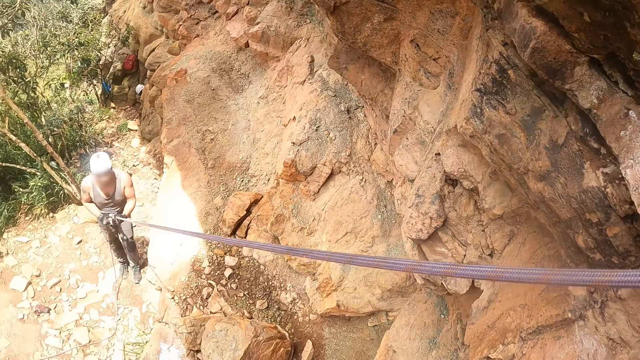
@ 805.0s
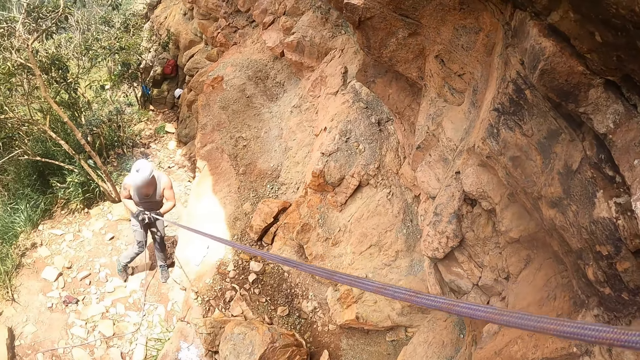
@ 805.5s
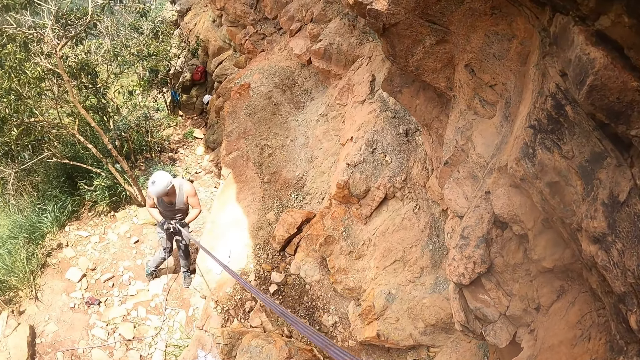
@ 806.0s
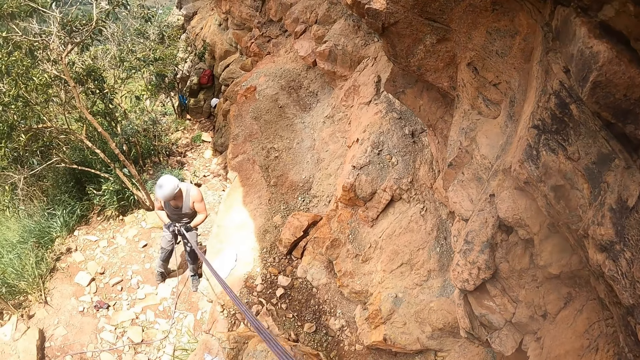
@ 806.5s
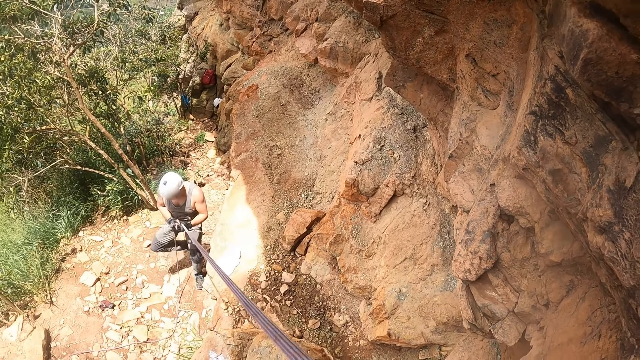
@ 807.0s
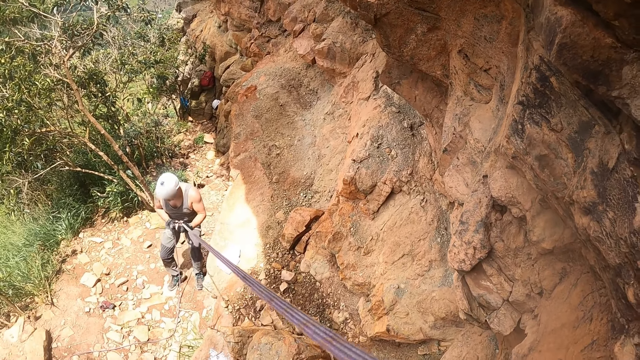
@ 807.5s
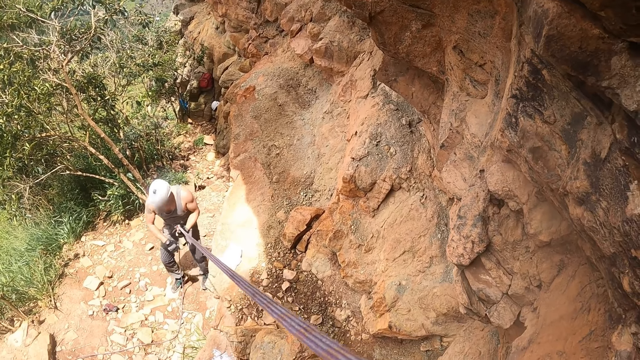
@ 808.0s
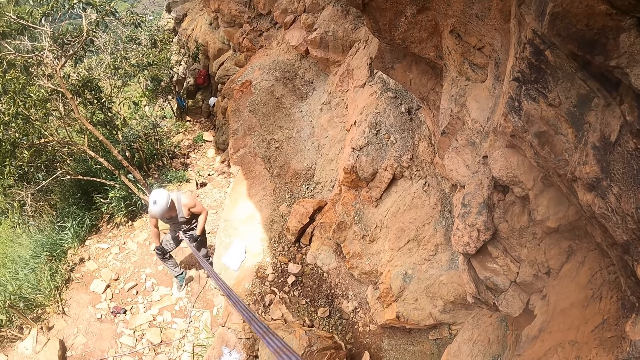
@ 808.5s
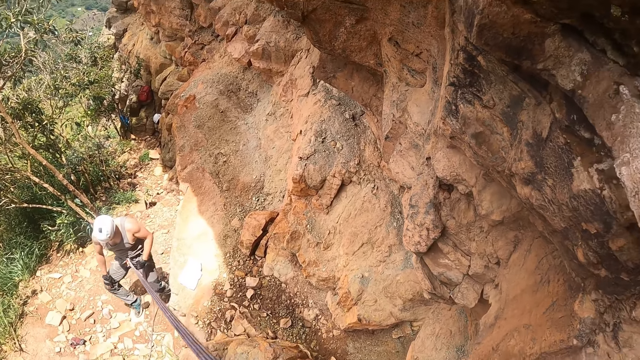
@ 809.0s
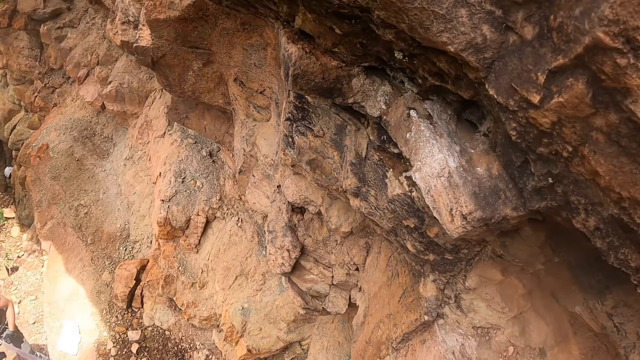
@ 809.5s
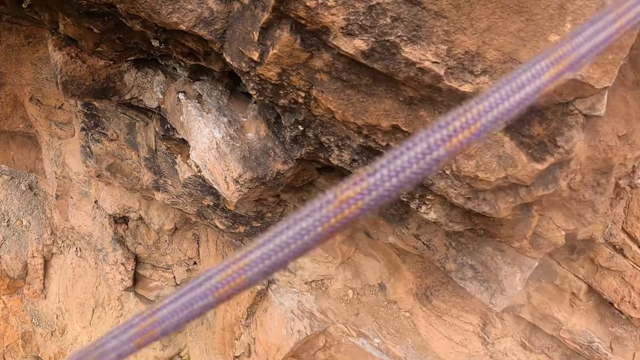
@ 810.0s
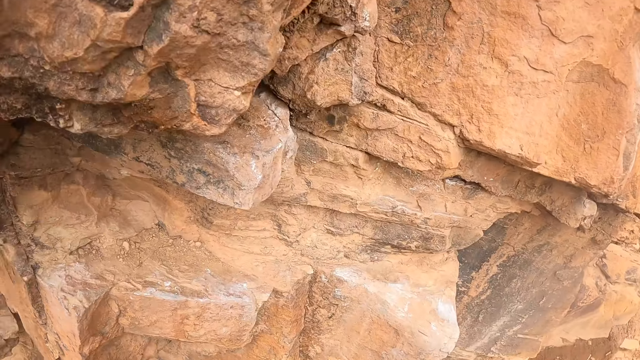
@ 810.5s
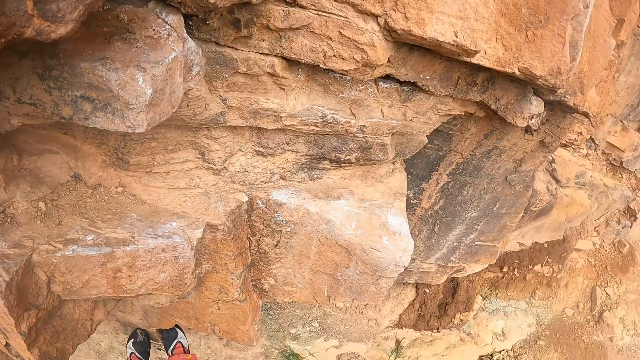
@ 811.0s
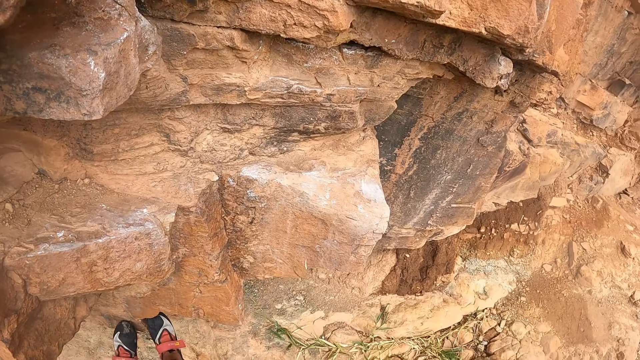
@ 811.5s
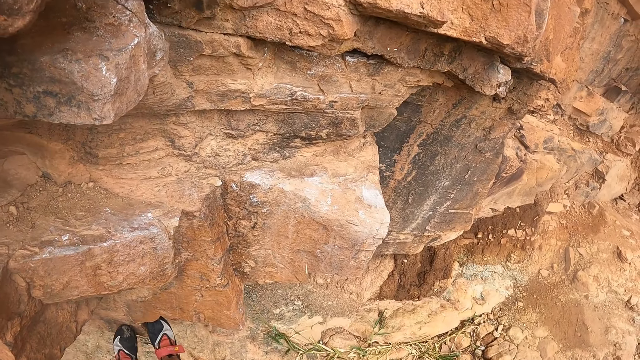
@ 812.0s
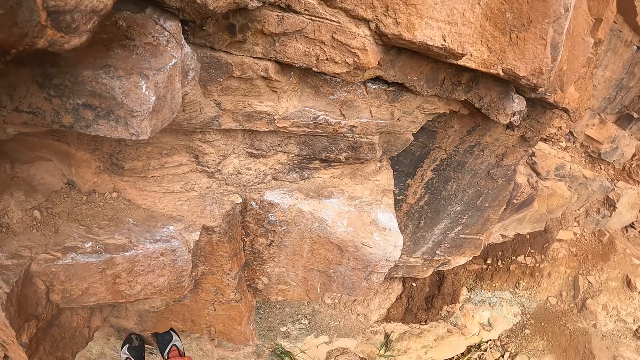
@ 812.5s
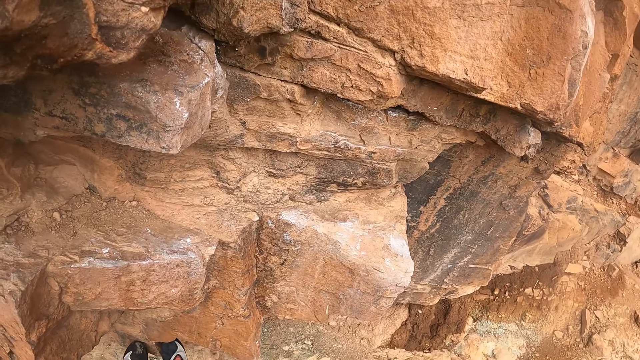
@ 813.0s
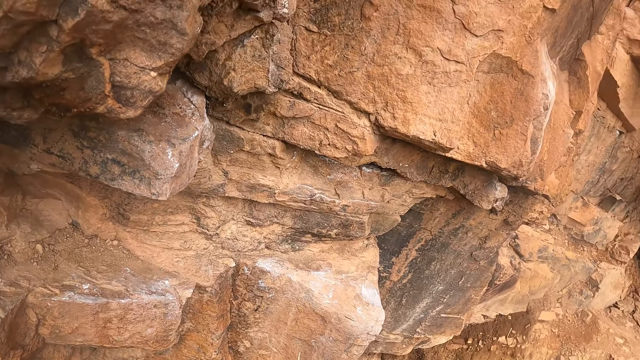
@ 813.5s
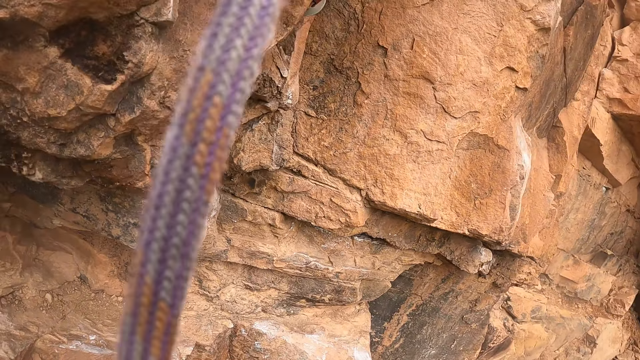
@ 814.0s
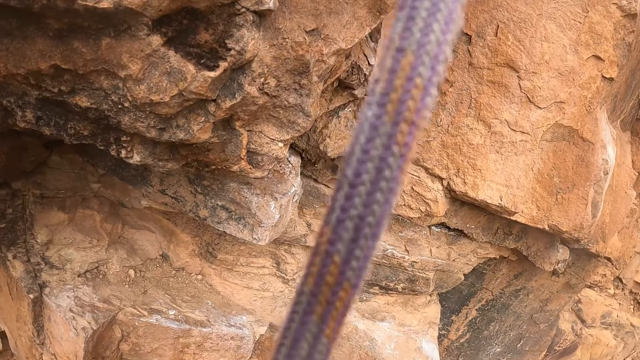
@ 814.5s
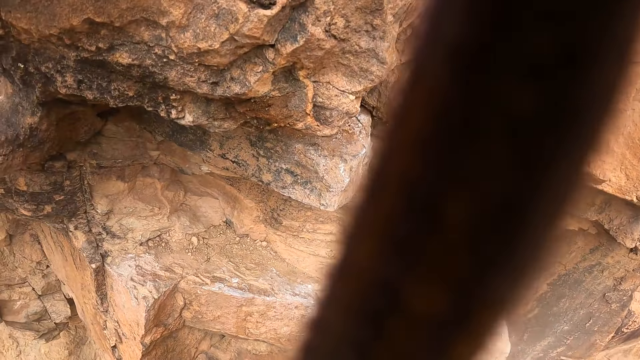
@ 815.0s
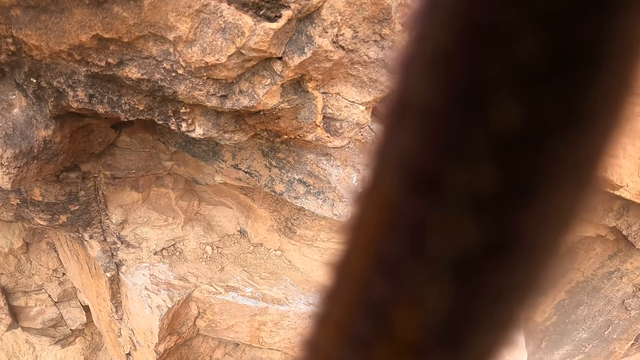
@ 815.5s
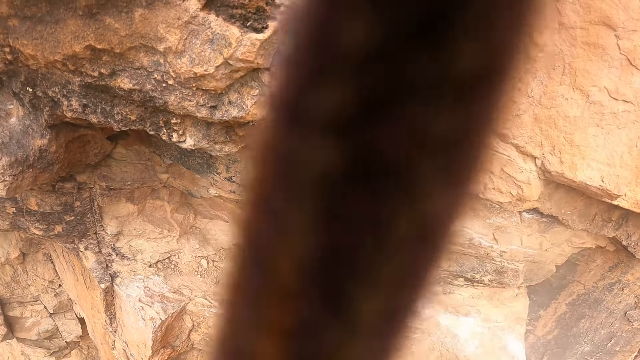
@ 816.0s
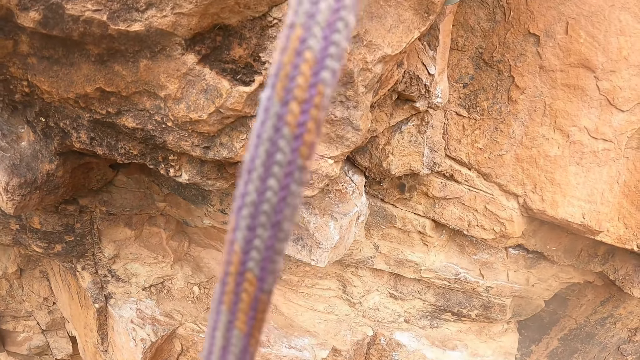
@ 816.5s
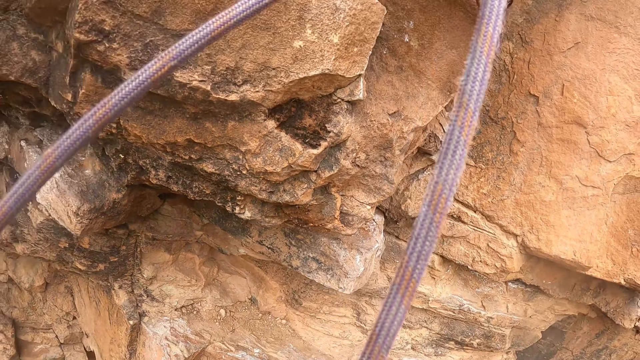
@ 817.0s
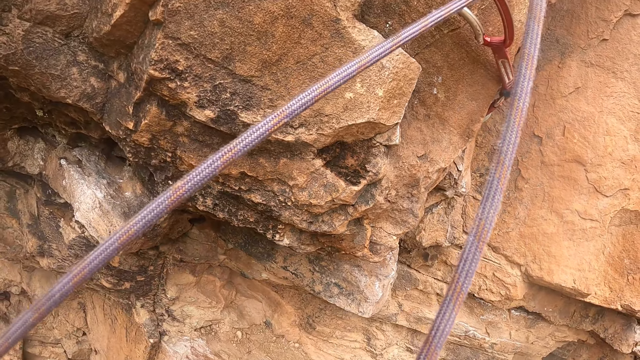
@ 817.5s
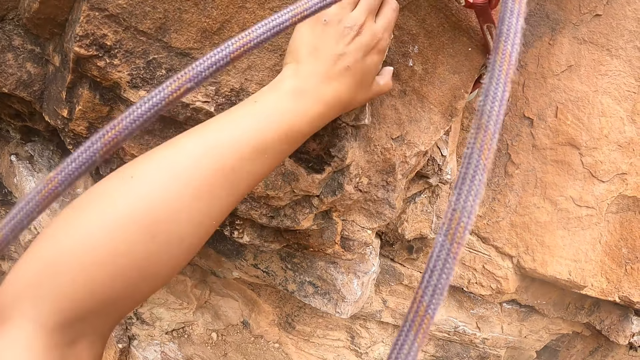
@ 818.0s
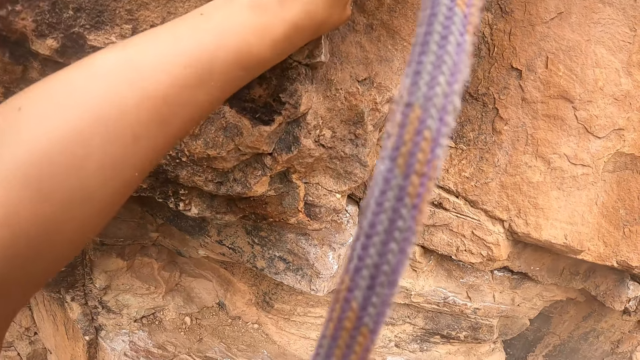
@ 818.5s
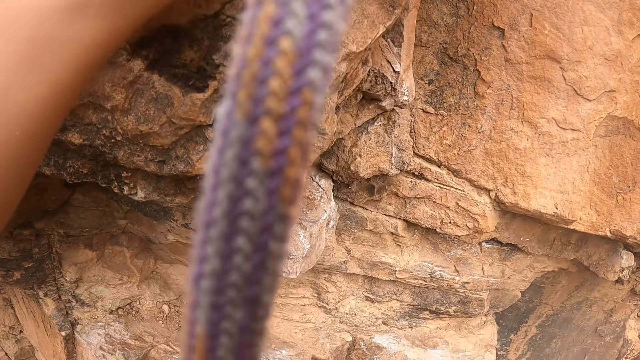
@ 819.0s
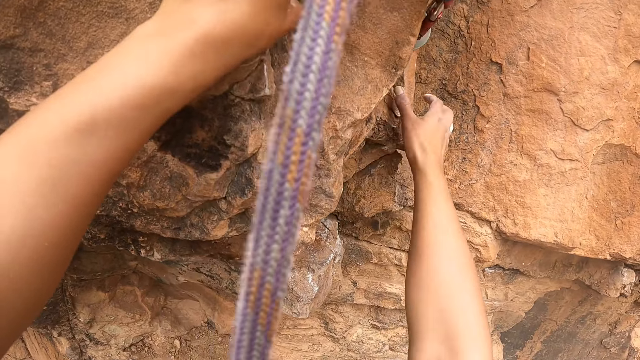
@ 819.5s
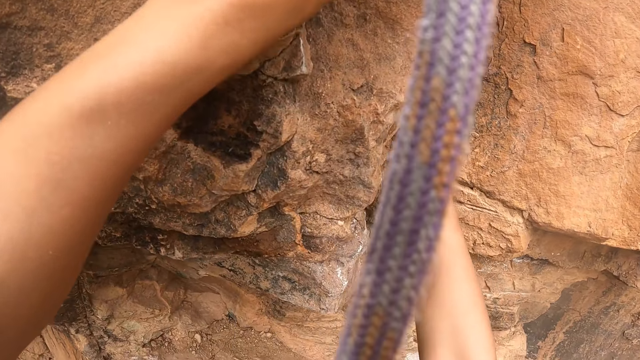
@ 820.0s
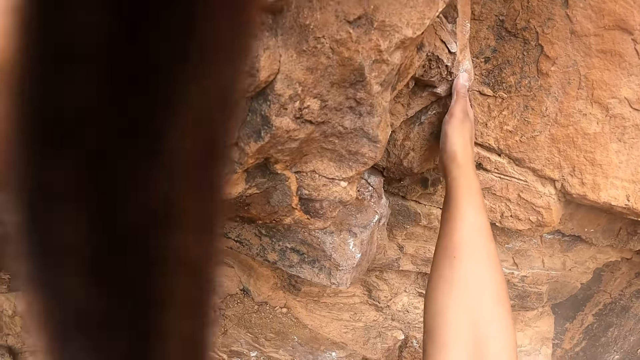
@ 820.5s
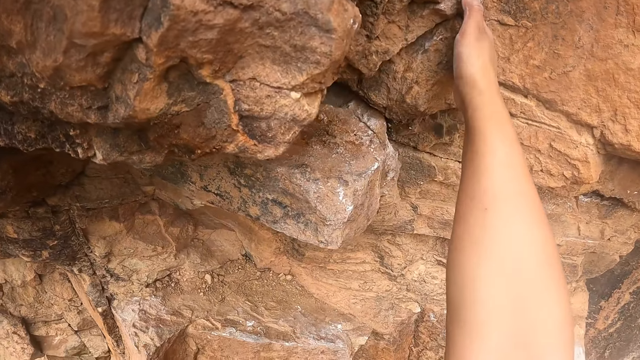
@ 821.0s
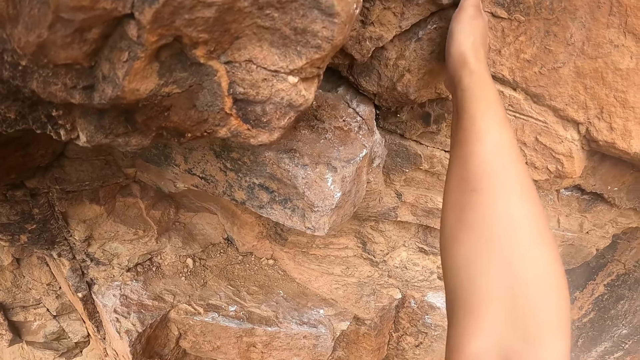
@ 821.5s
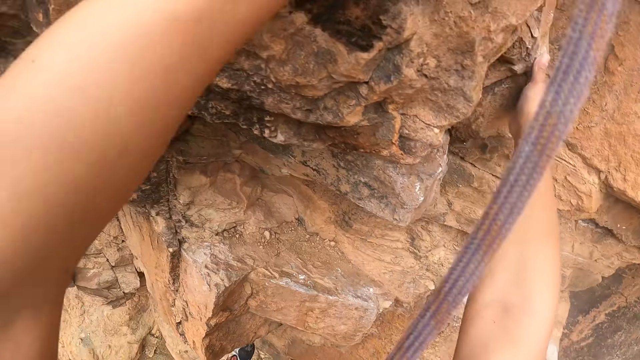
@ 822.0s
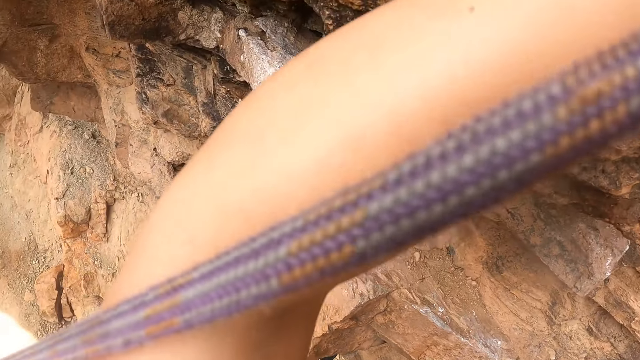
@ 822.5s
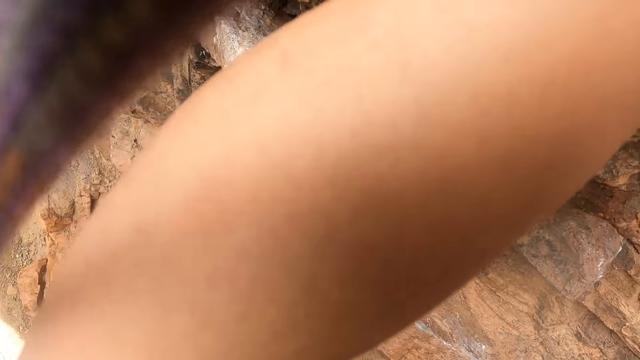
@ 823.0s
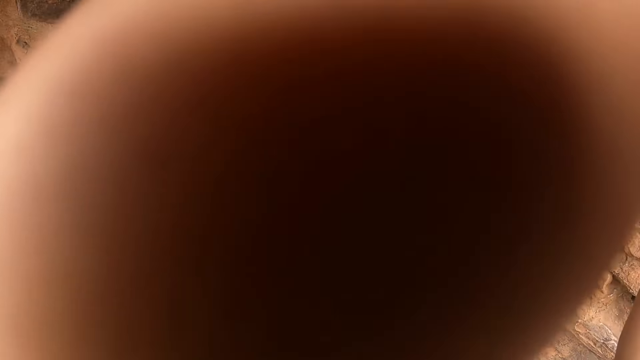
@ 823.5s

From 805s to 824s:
The camera wearer looks around. They climb the climbing wall.

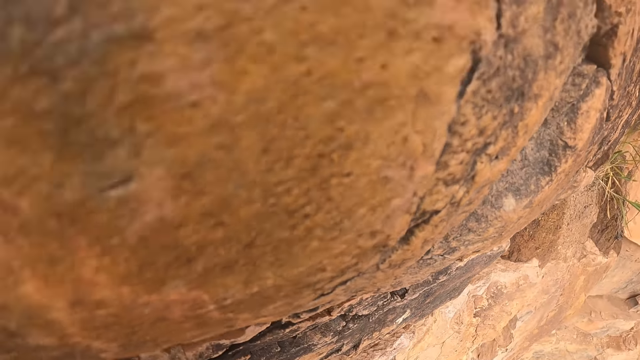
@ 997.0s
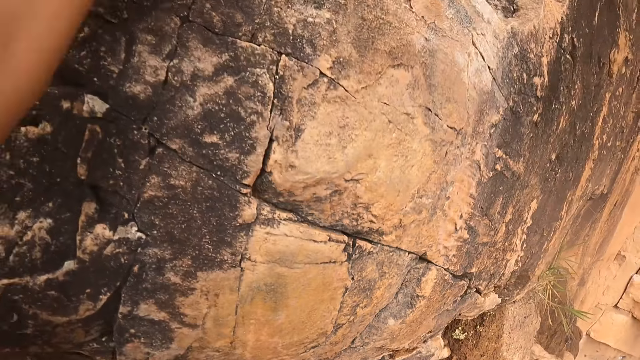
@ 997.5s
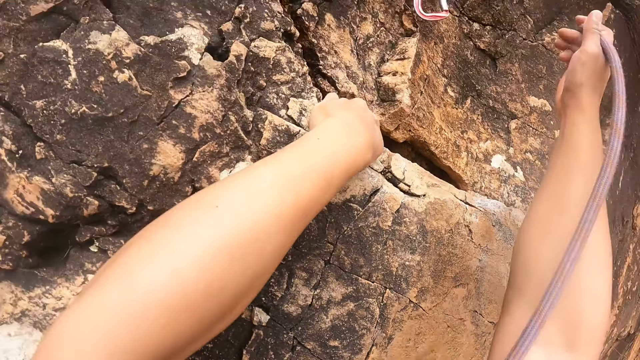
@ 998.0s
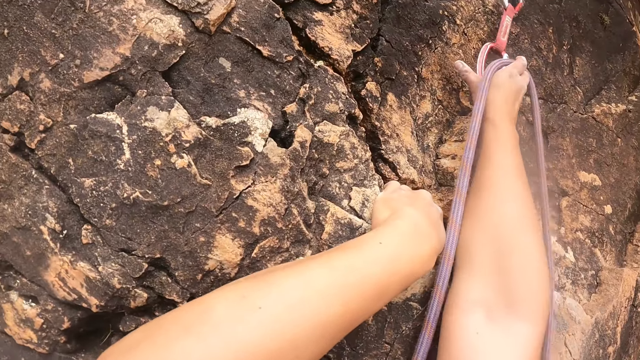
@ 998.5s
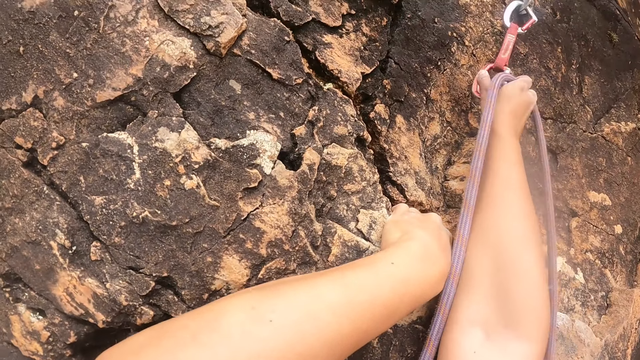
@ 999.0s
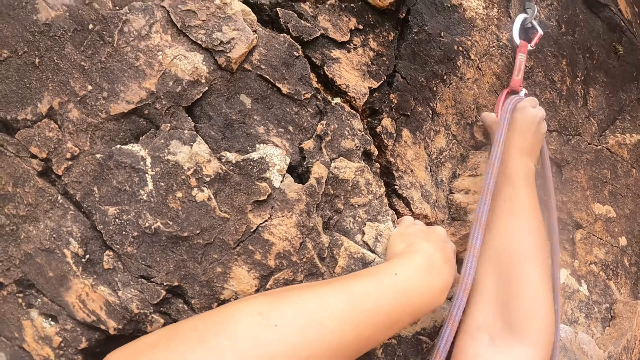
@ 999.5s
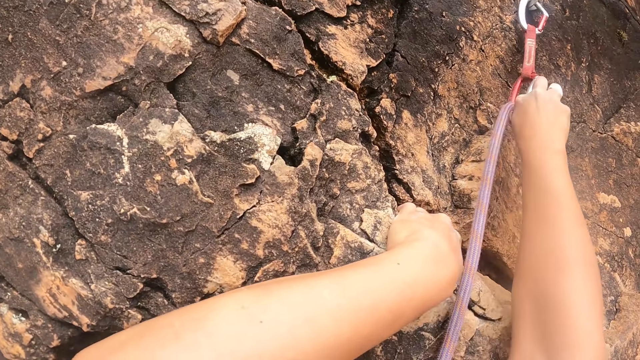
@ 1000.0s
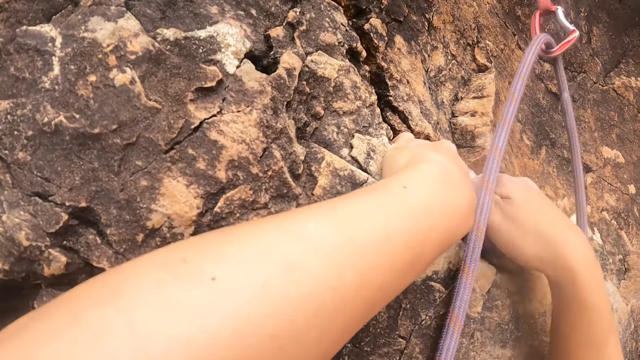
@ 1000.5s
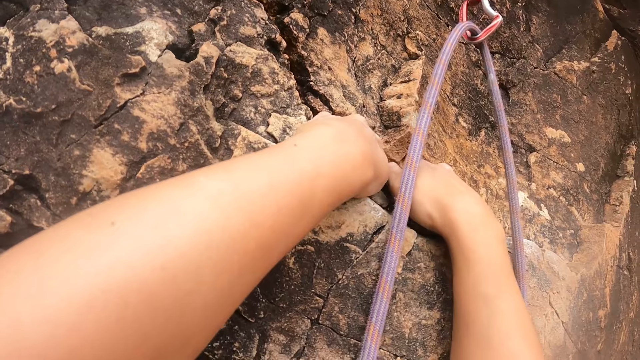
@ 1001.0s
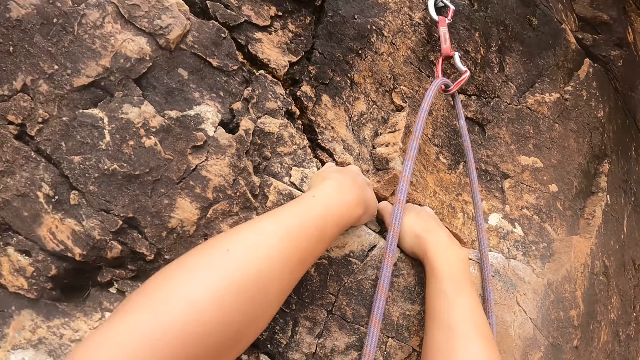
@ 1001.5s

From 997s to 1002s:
The camera wearer holds the climbing rope.
